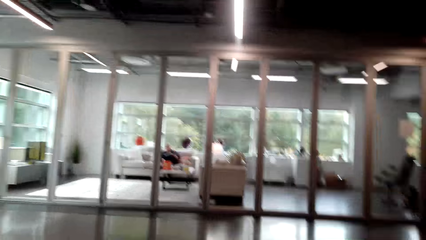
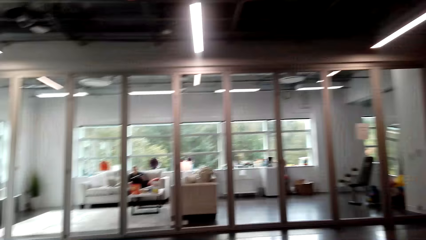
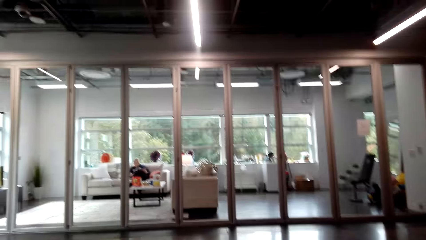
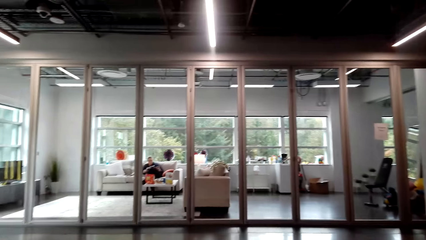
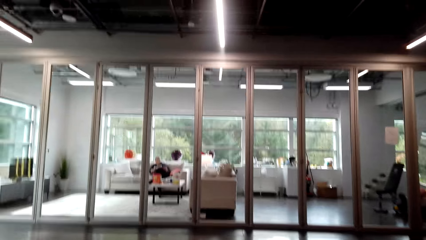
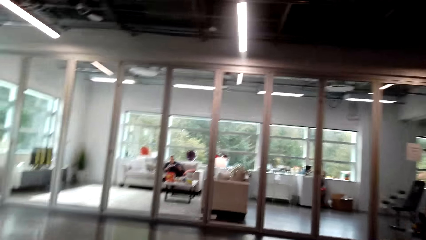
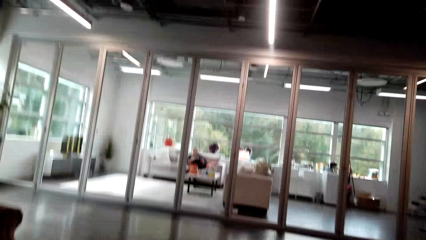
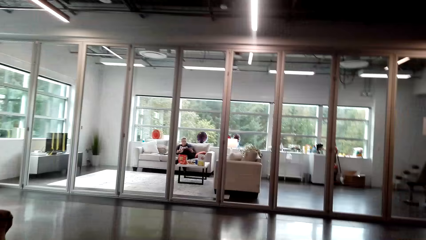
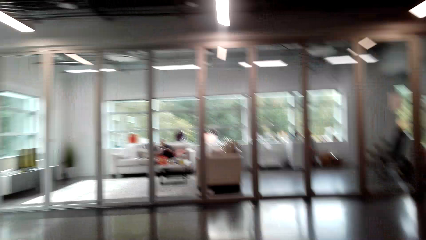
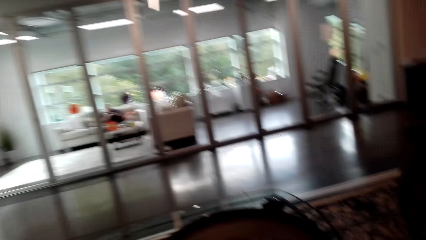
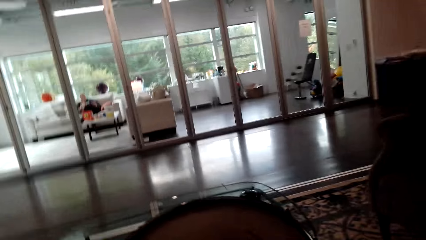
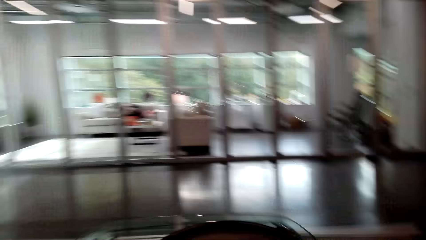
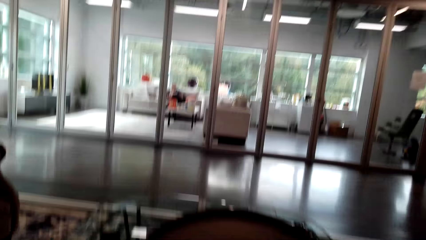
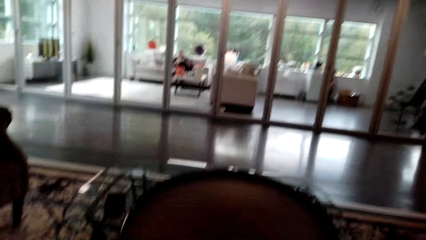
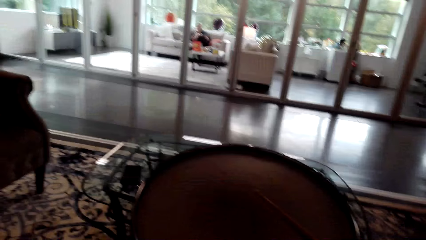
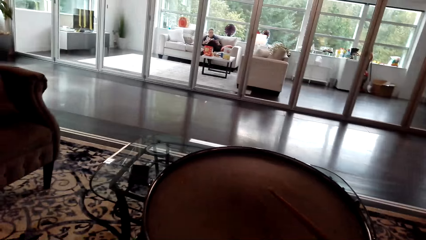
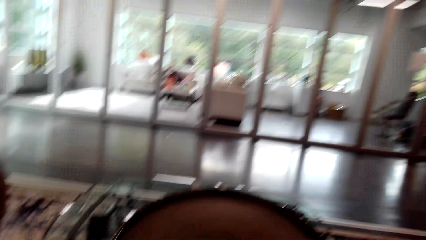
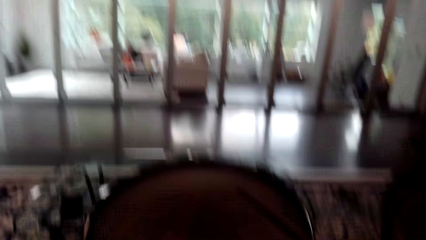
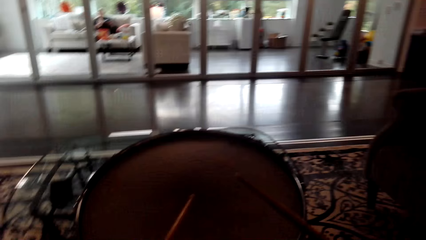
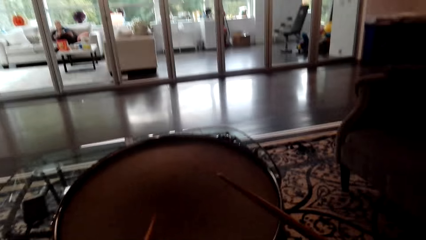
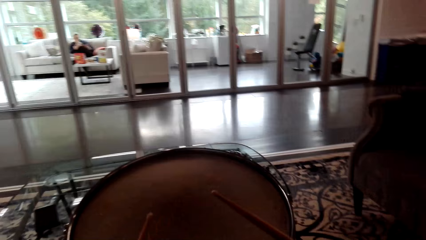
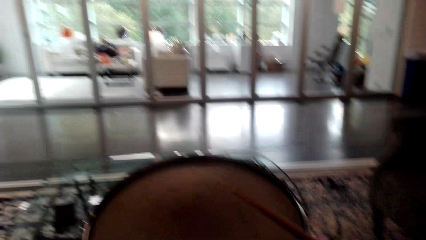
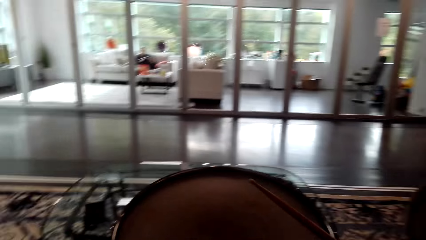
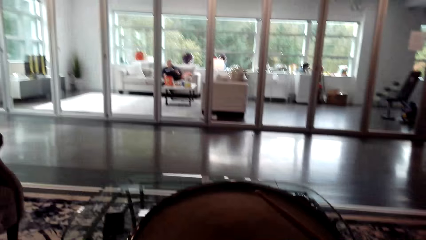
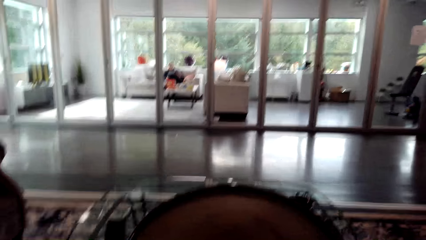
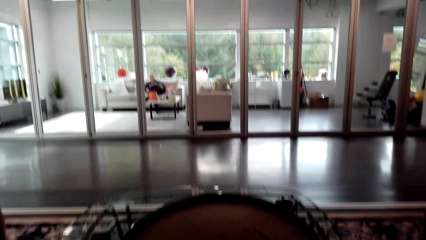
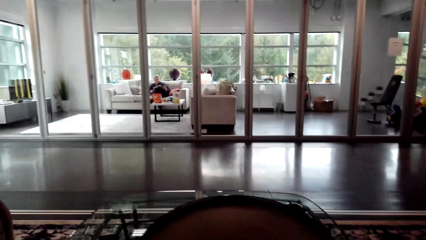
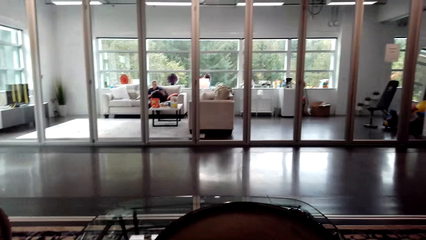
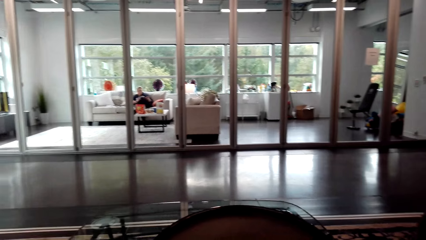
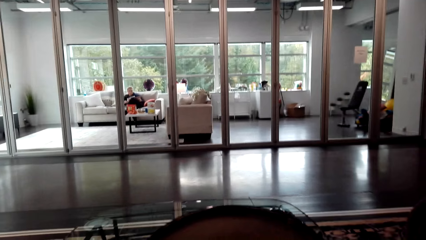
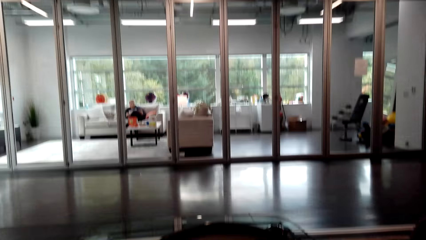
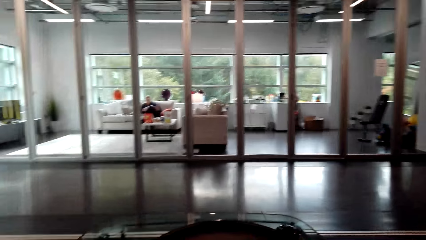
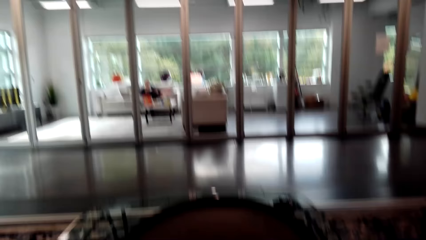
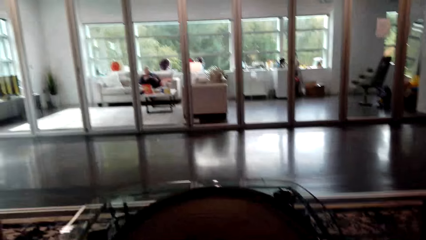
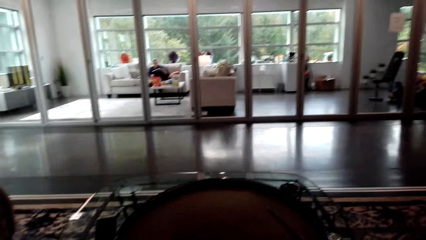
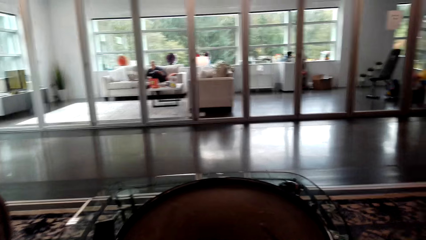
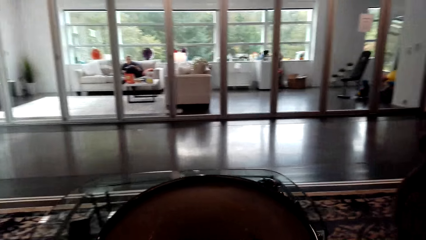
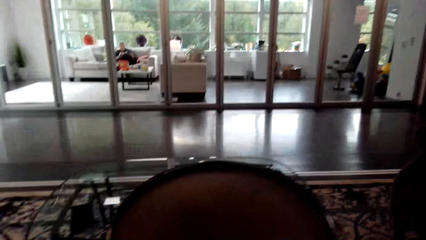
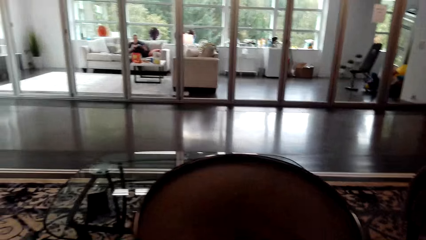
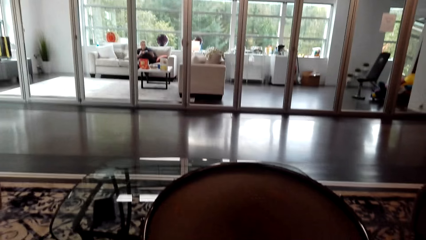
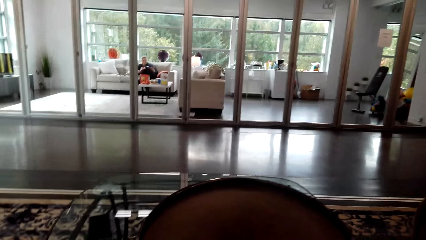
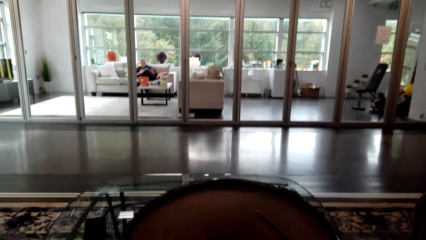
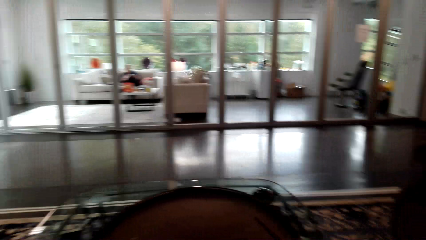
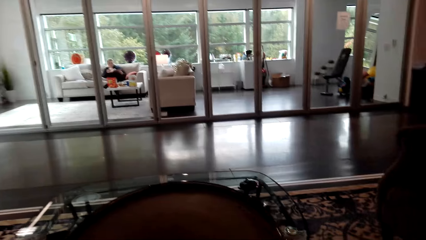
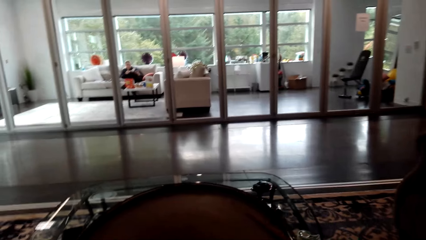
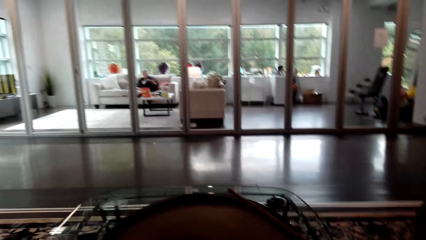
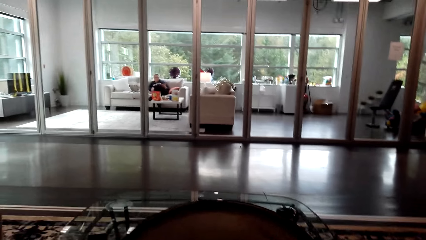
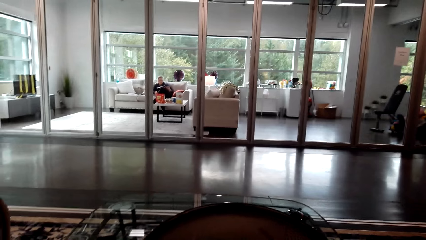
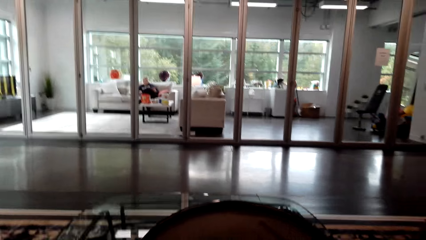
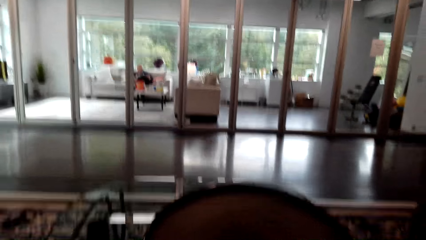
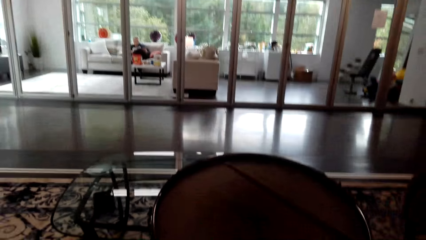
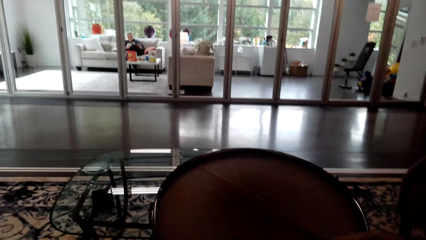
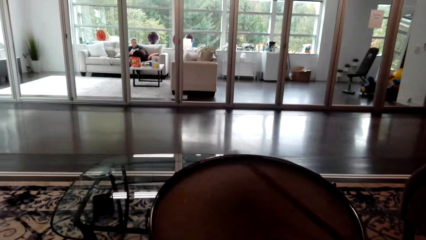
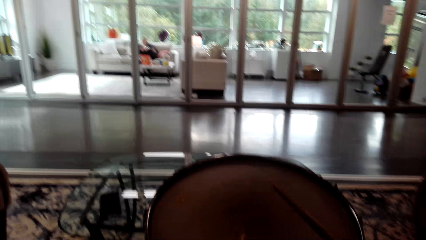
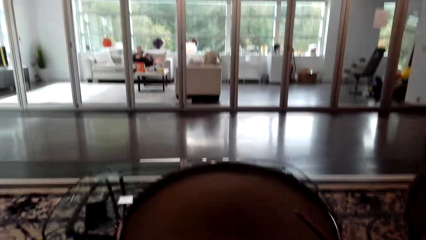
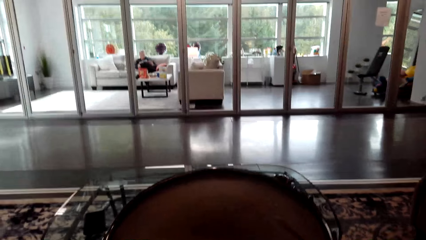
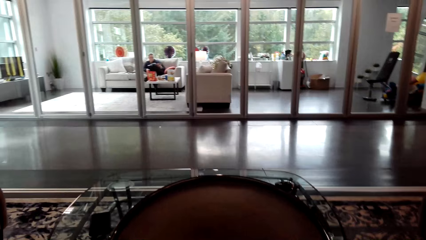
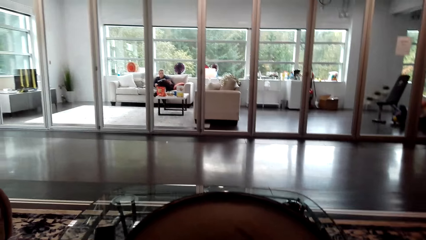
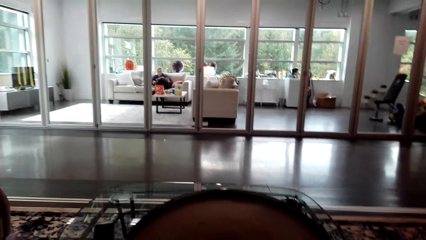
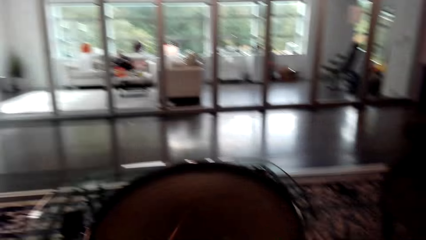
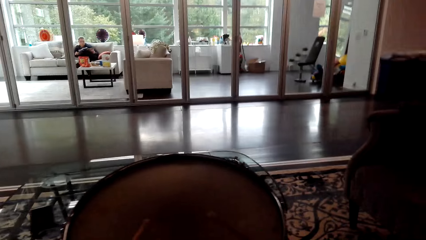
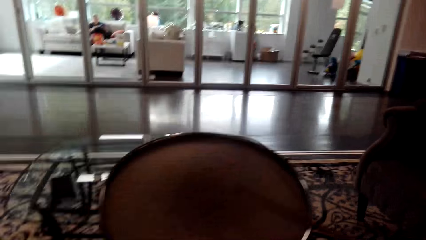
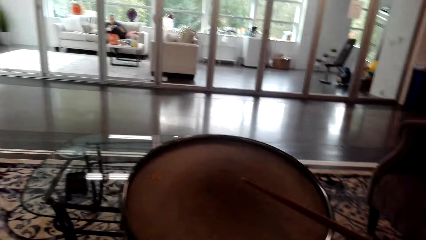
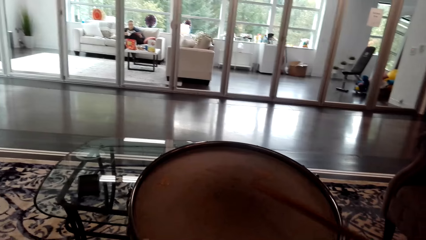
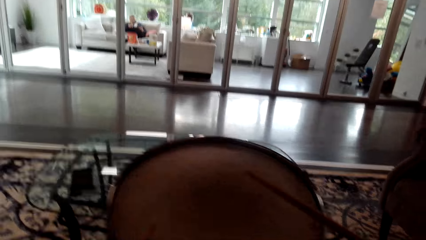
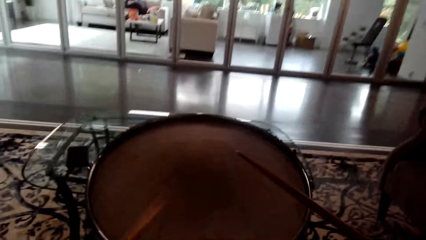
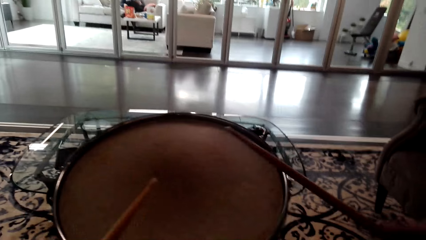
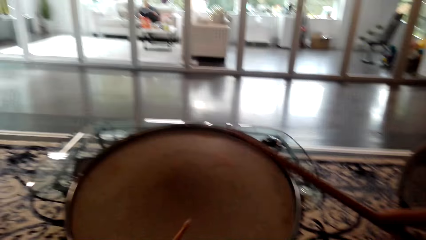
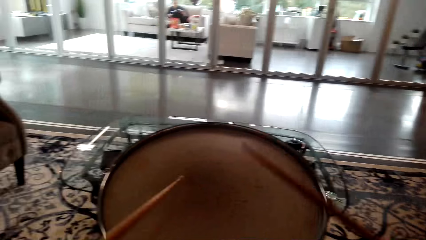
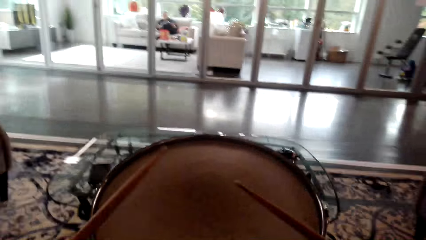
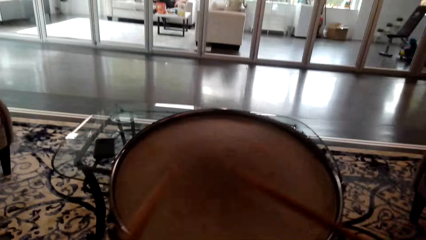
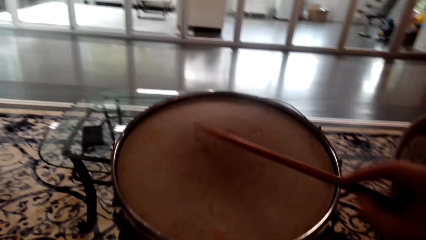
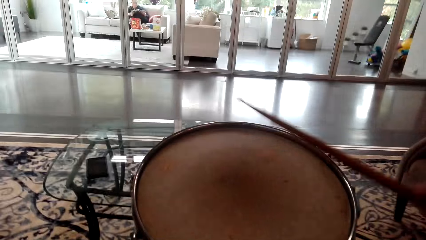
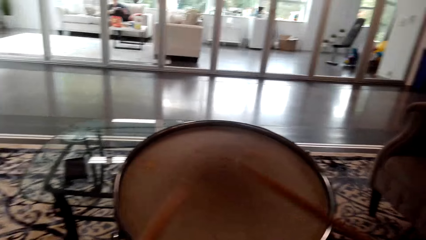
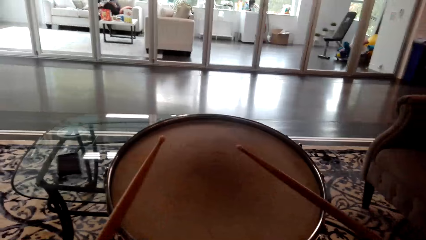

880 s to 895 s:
The camera wearer taps the drumsticks. They play the drum set and shake their head rhythmically.
